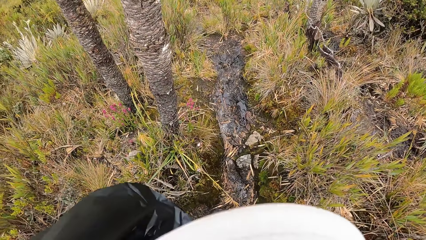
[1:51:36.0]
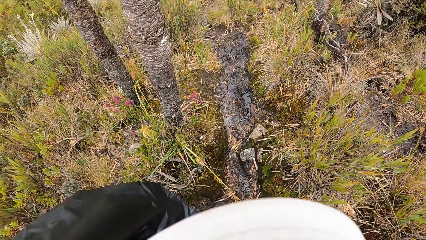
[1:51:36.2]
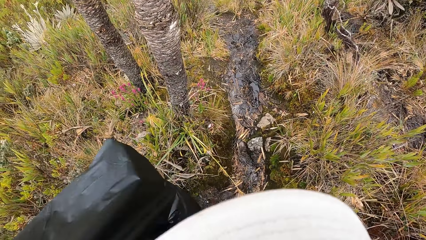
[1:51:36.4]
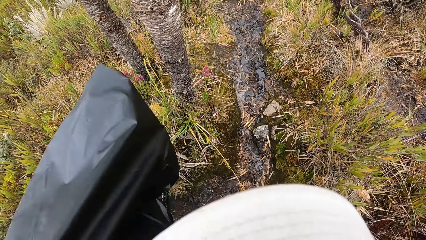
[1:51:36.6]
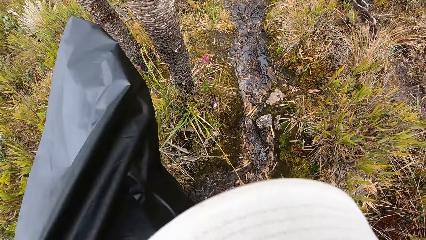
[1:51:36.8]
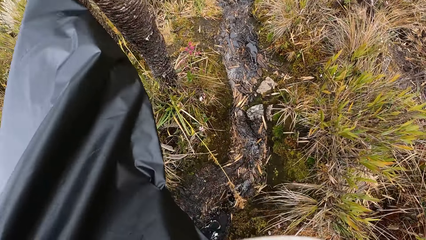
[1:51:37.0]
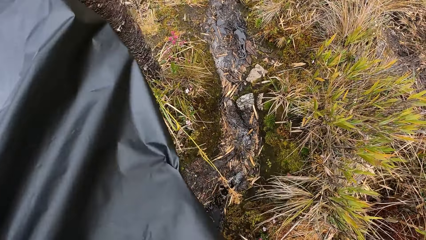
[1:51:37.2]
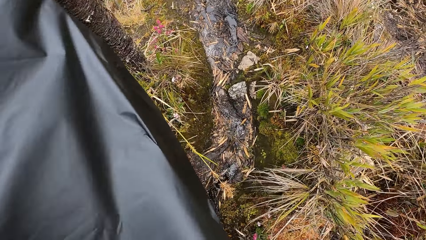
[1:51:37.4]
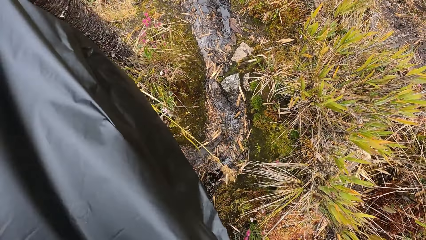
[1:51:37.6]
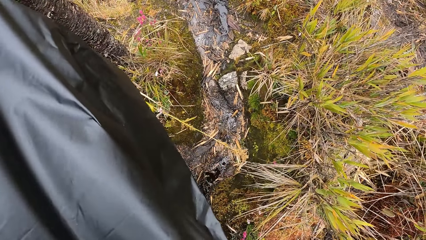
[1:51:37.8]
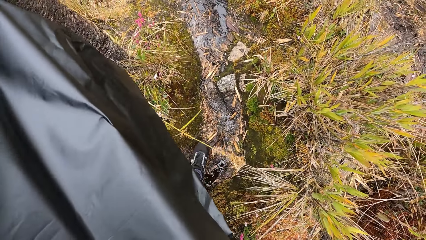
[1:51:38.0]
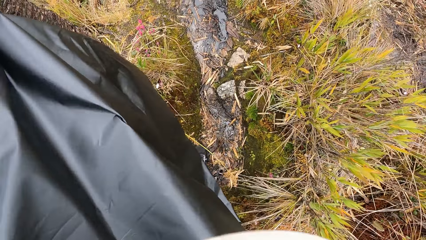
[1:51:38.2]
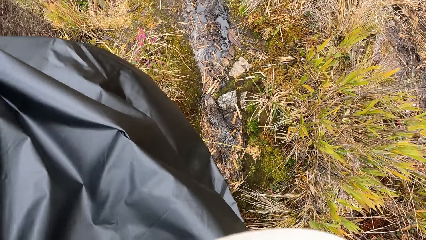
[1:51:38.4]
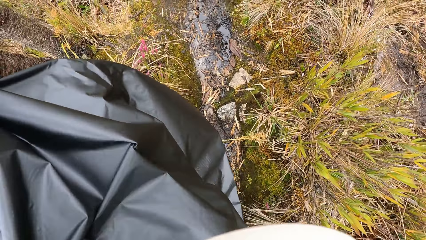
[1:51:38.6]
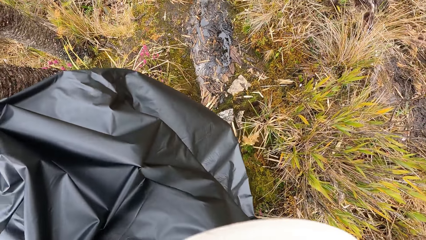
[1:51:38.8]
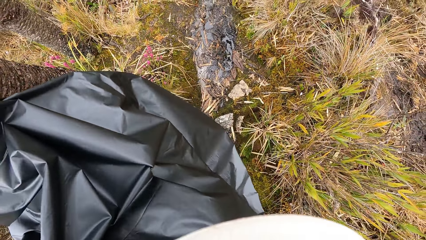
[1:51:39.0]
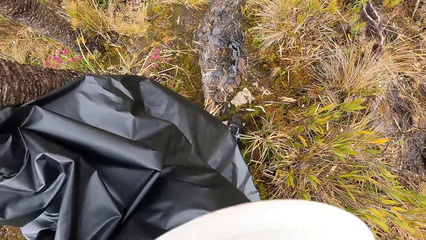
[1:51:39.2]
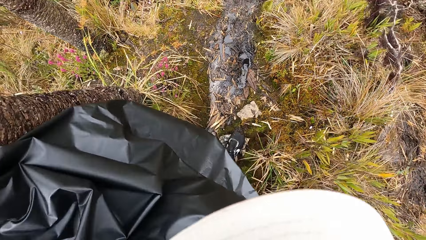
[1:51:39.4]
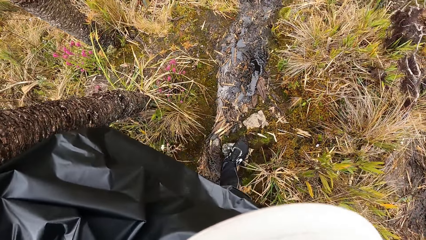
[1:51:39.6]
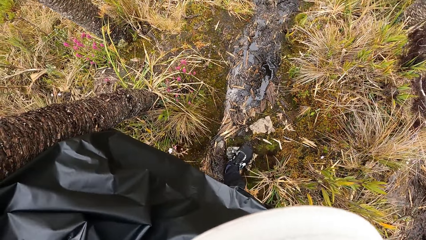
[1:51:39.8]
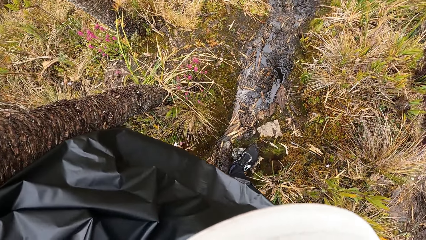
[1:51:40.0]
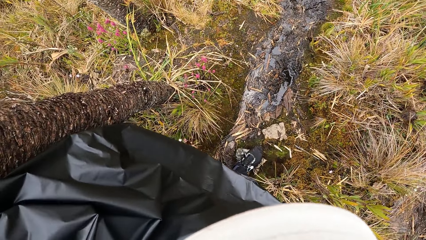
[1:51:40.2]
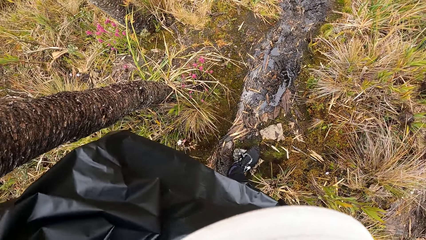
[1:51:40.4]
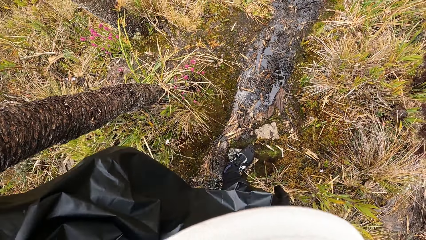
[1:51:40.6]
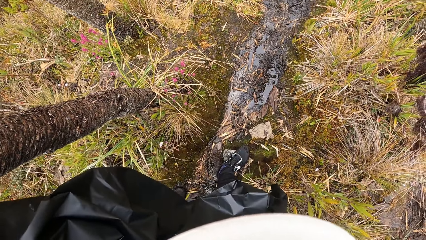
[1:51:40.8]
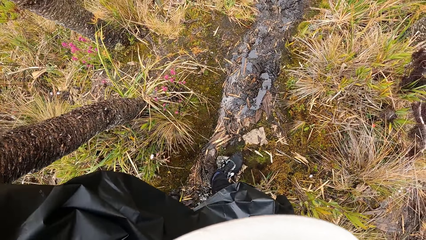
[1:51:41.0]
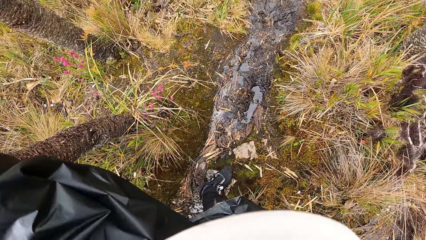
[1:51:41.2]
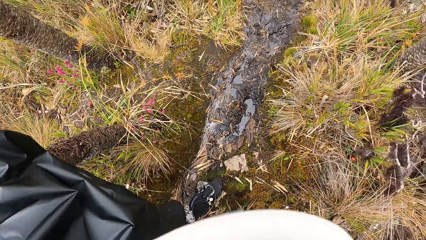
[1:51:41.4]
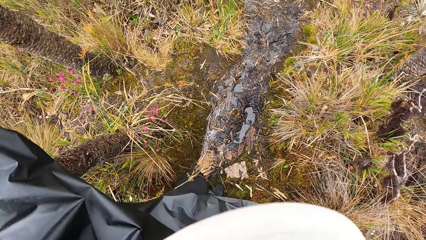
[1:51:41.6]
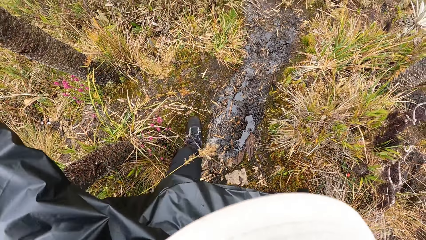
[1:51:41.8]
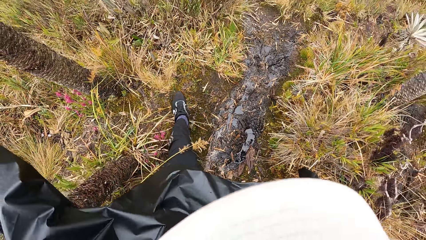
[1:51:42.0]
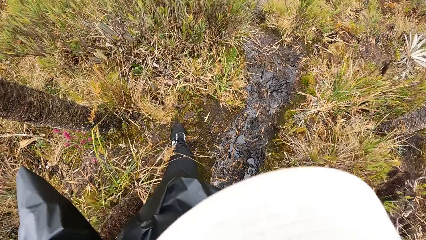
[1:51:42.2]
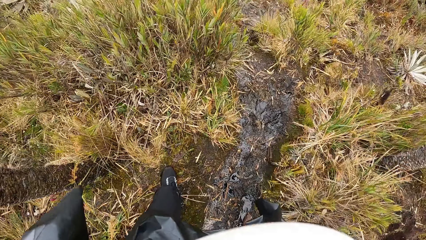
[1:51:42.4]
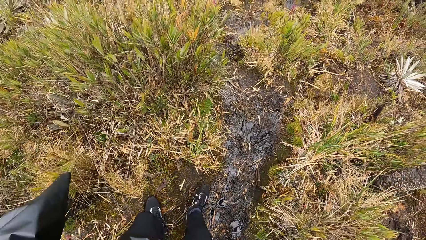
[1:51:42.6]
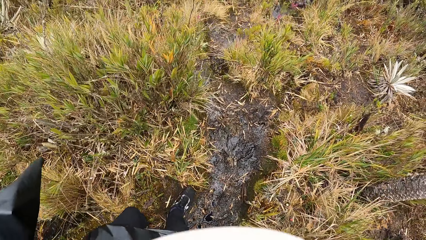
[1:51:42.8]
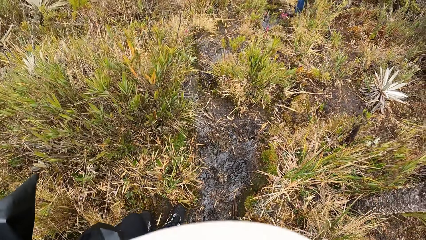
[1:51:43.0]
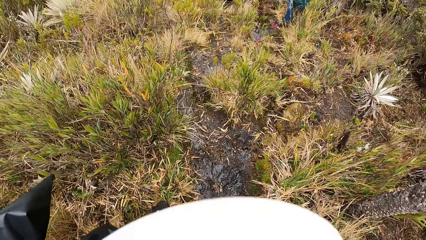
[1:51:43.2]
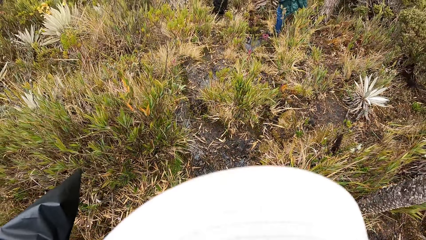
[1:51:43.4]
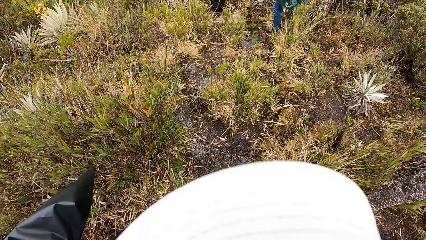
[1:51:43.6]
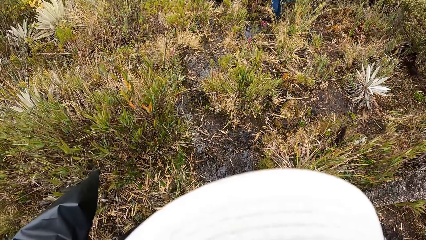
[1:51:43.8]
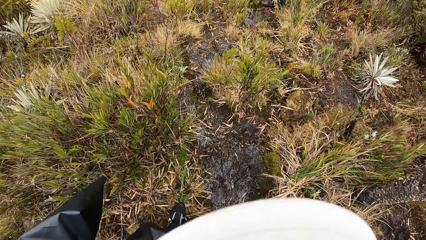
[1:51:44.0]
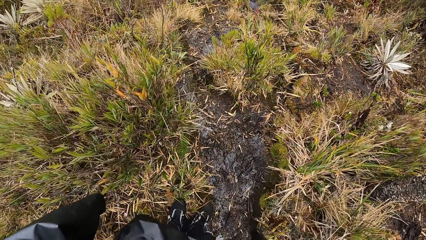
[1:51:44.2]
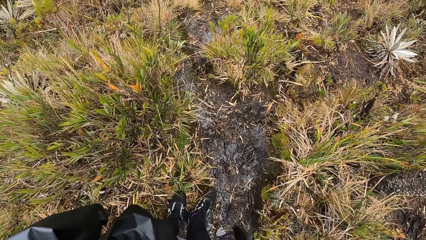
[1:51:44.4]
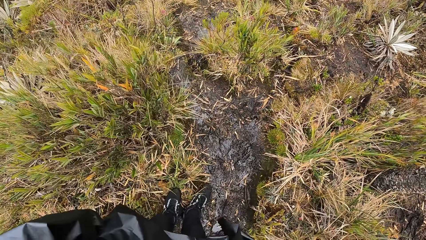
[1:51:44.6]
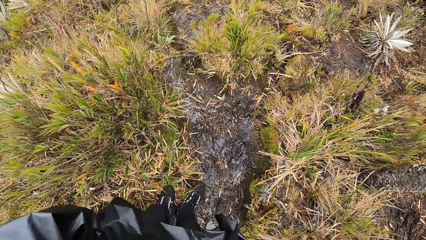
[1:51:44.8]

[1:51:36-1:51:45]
The camera wearer holds a tree with her left hand. She walks on the wet pathway.

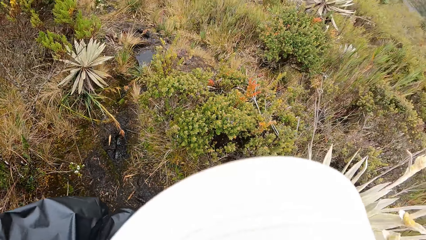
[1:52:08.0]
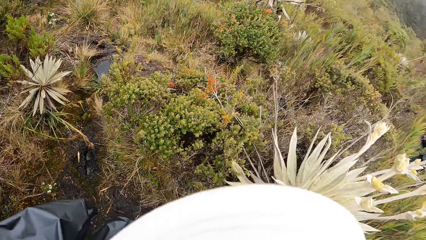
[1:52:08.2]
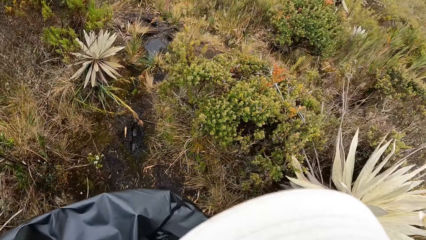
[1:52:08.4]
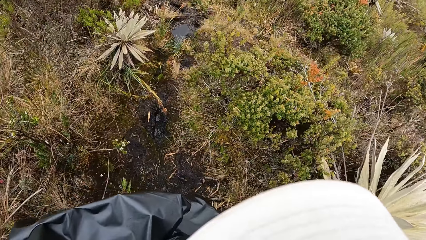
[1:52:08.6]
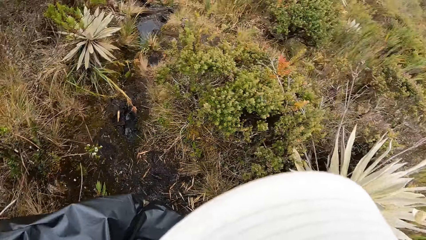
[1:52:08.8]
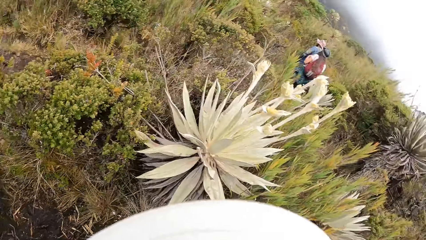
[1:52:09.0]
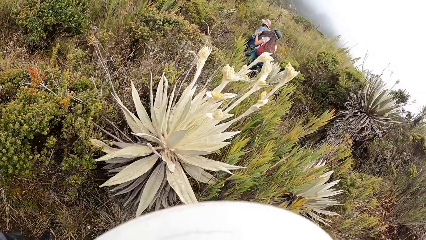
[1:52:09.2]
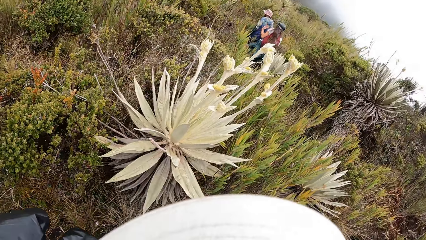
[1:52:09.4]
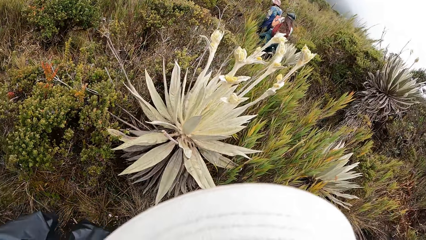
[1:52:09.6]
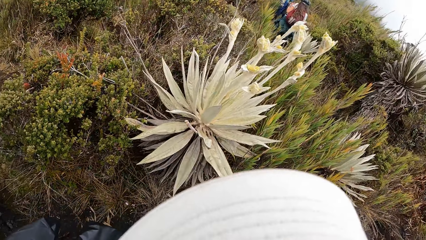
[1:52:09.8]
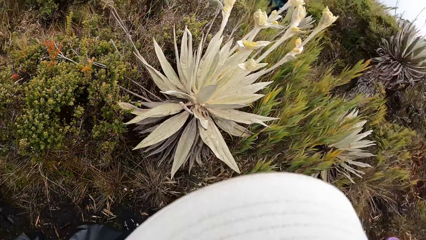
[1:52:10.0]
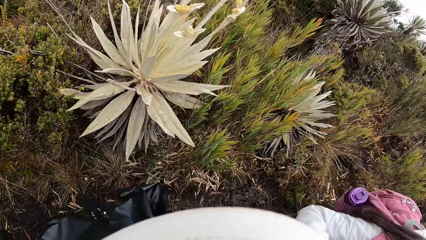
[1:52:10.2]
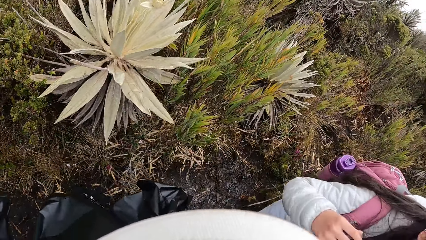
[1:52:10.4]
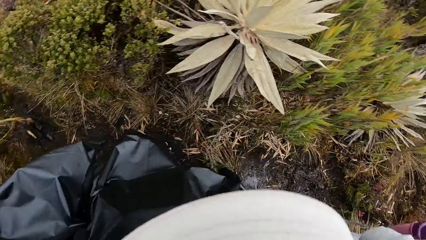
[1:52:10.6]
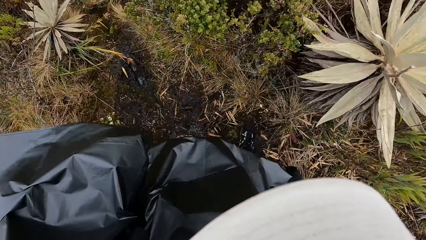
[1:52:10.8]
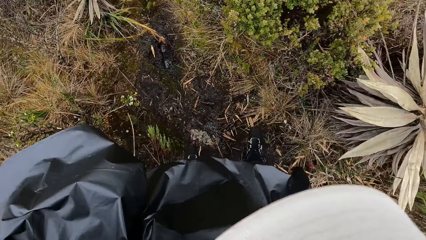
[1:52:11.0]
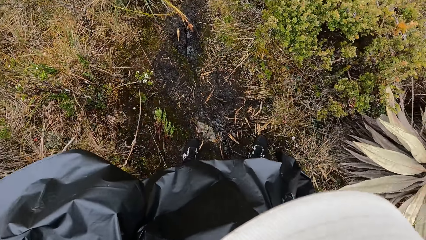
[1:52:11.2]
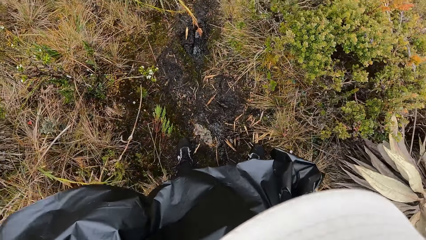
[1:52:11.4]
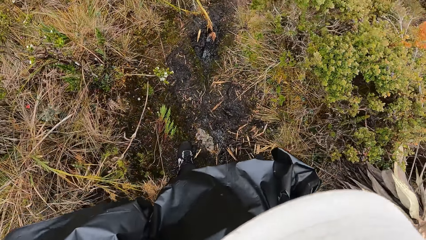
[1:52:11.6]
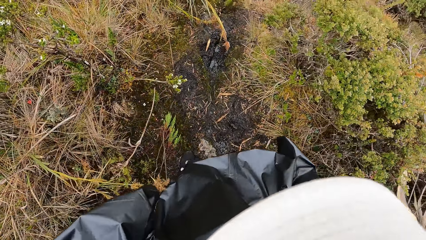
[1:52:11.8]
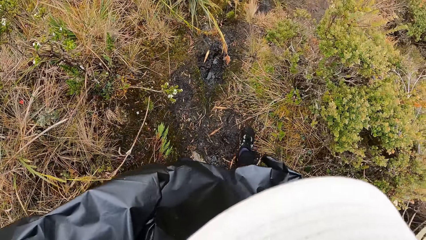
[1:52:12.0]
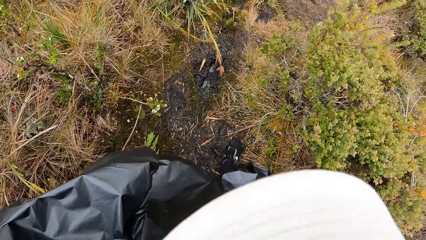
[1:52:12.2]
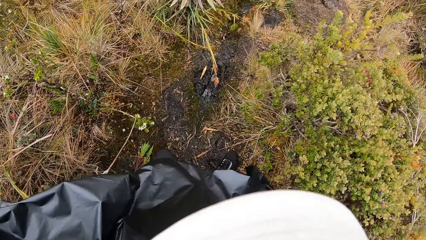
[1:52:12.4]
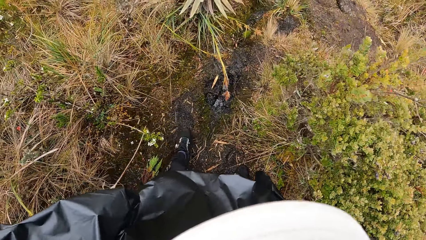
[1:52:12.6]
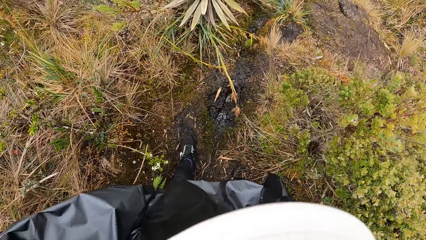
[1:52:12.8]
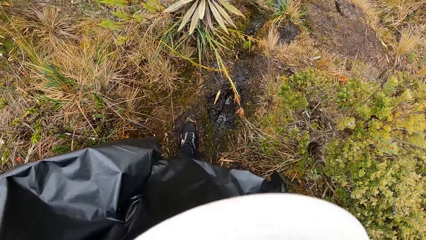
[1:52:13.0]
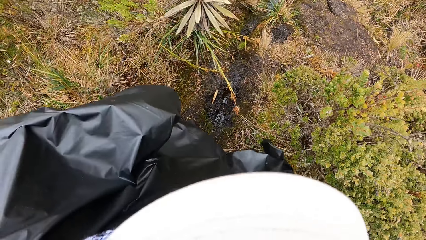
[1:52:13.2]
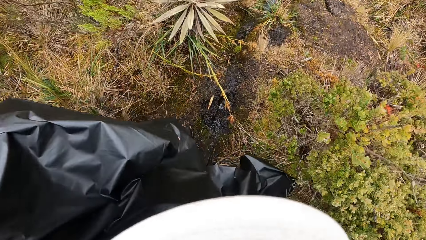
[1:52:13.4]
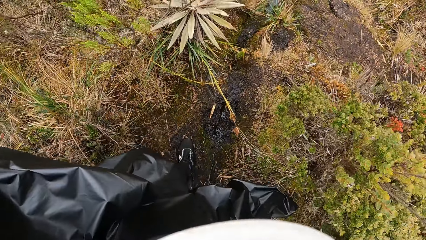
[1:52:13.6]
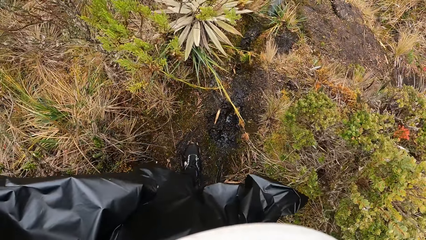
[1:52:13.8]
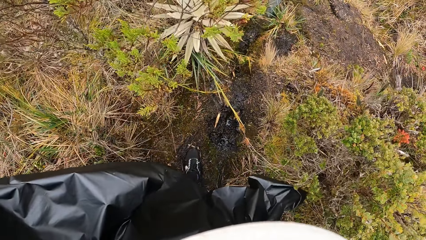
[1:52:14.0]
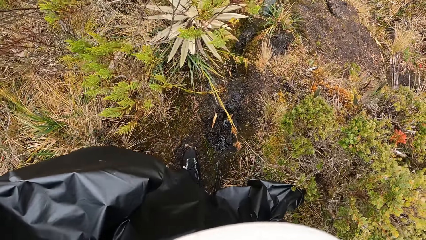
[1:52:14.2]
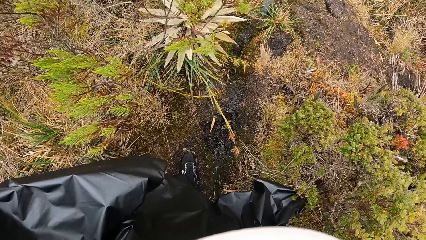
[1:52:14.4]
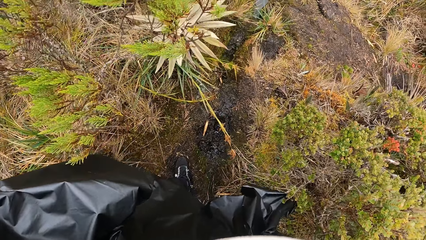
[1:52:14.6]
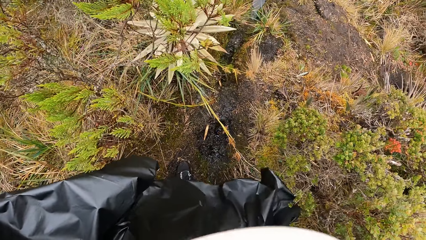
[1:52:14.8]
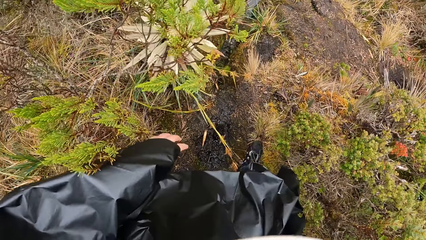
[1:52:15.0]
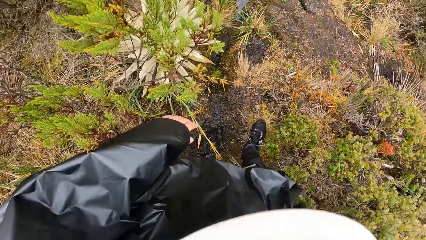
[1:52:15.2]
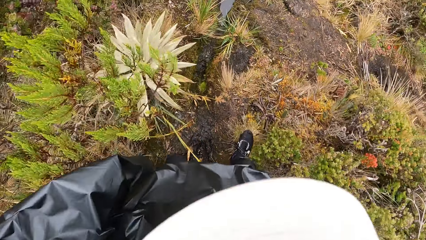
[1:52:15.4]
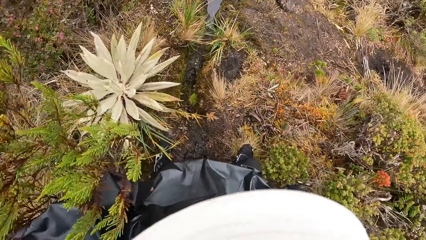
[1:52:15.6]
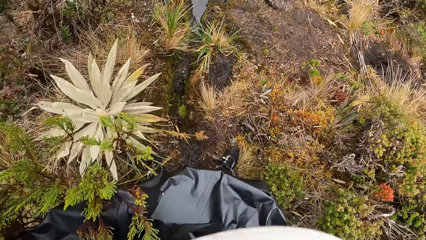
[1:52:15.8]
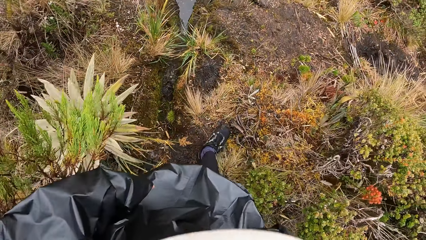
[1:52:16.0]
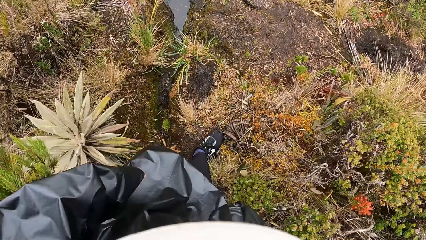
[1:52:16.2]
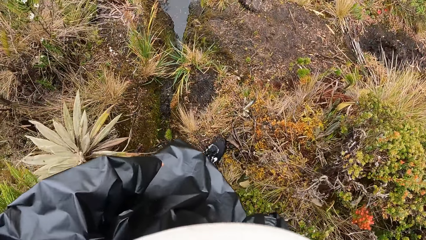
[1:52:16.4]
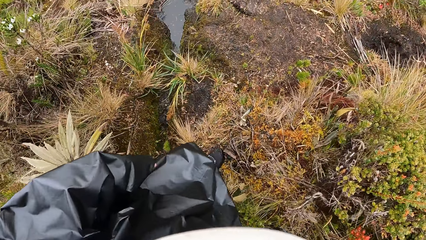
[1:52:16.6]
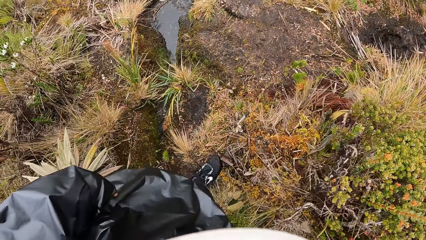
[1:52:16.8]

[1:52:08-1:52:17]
The camera wearer looks around. They walk on the wet pathway.
